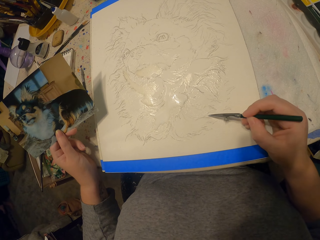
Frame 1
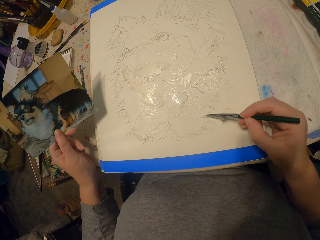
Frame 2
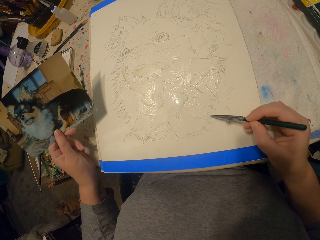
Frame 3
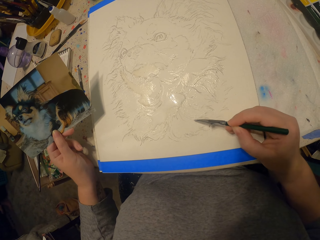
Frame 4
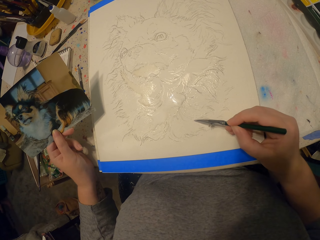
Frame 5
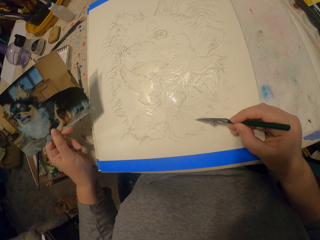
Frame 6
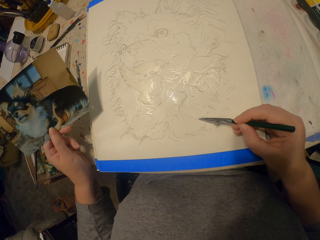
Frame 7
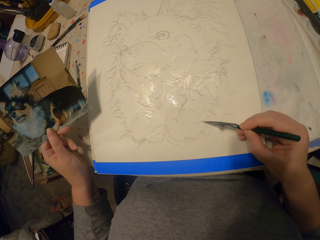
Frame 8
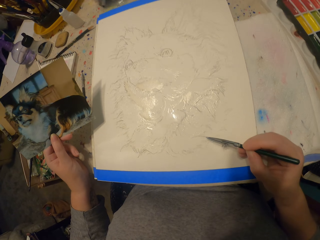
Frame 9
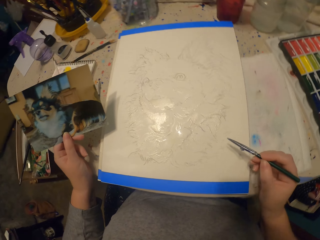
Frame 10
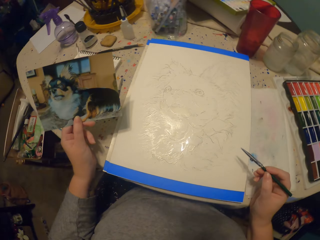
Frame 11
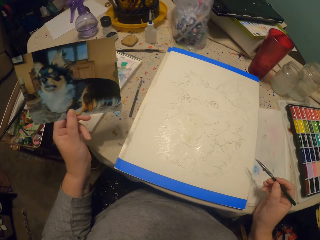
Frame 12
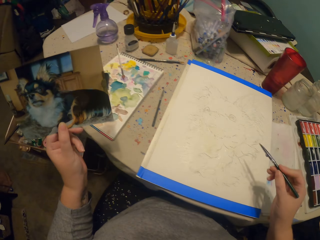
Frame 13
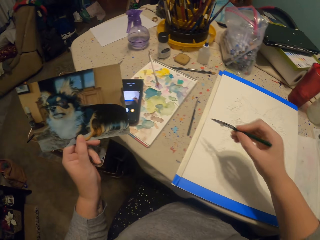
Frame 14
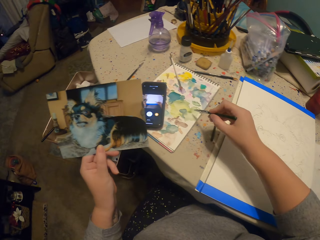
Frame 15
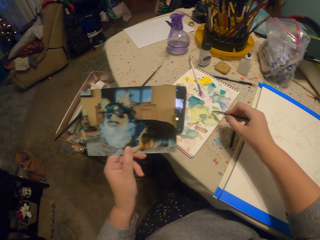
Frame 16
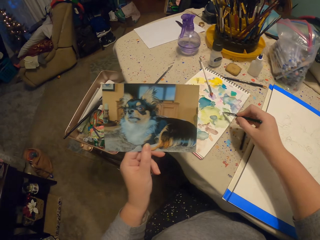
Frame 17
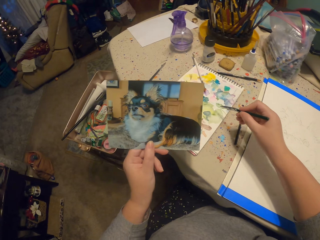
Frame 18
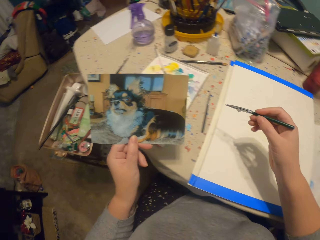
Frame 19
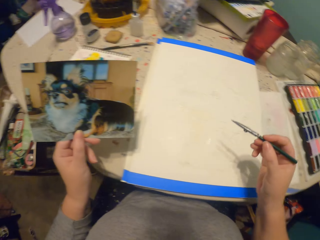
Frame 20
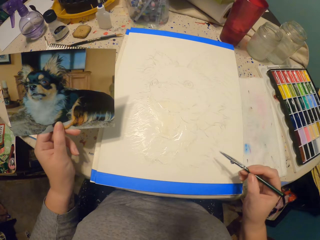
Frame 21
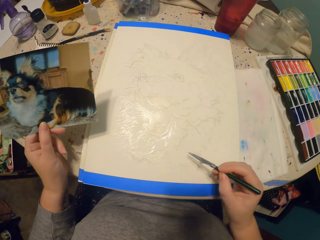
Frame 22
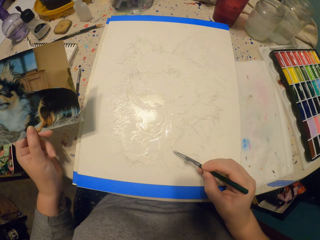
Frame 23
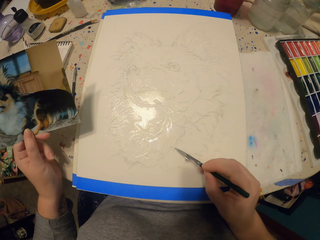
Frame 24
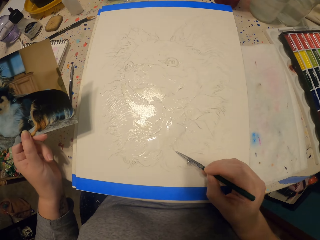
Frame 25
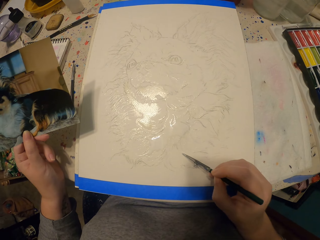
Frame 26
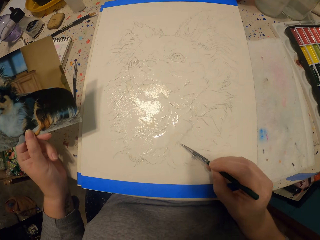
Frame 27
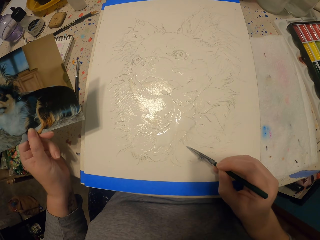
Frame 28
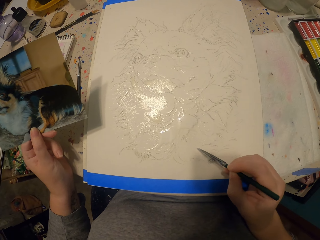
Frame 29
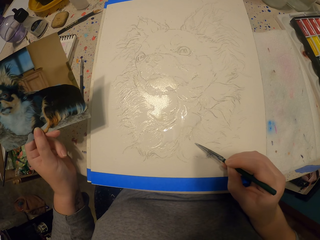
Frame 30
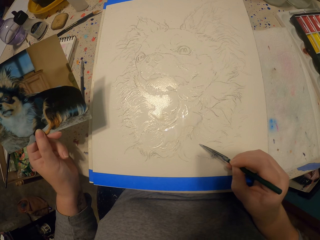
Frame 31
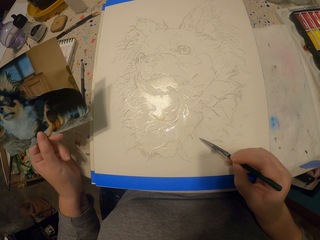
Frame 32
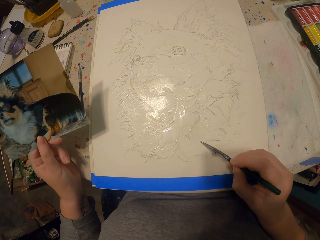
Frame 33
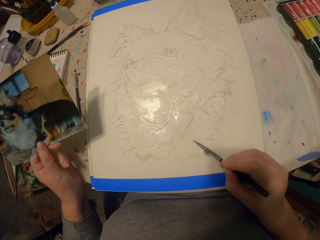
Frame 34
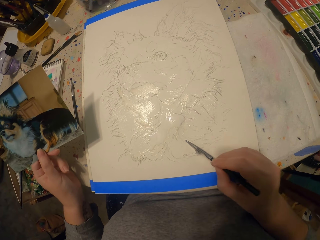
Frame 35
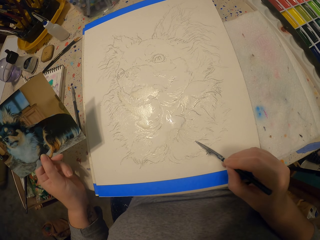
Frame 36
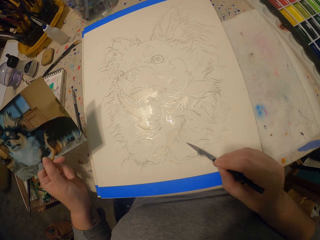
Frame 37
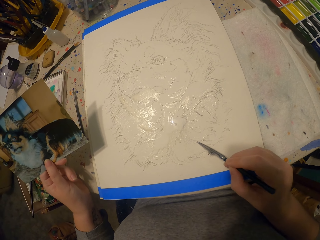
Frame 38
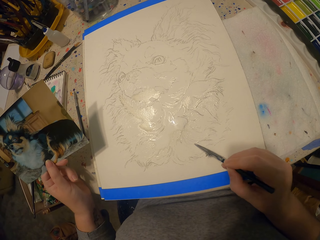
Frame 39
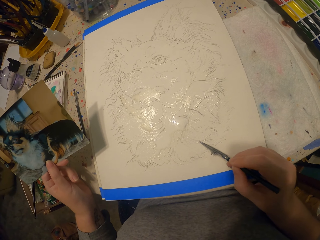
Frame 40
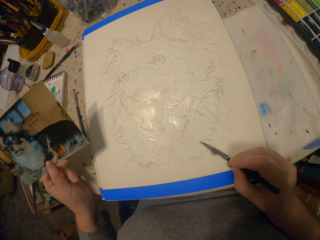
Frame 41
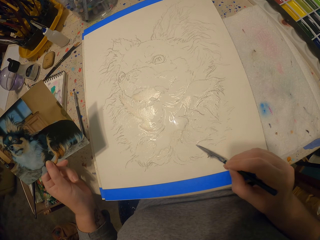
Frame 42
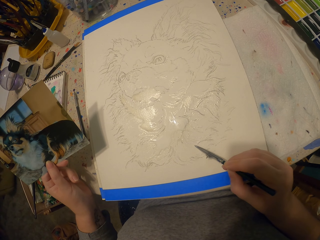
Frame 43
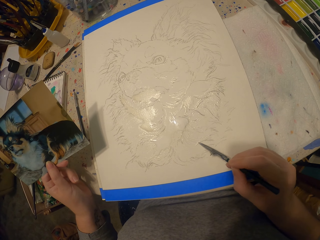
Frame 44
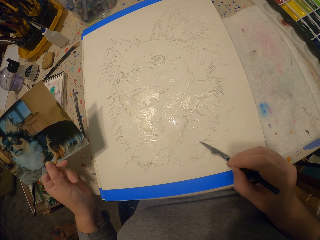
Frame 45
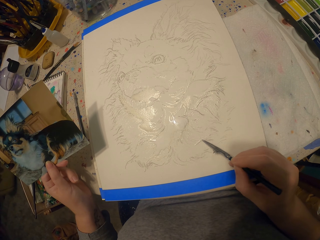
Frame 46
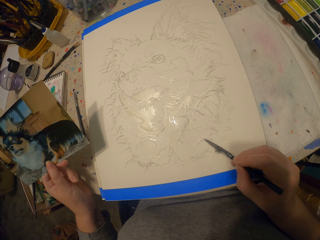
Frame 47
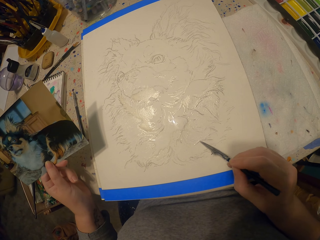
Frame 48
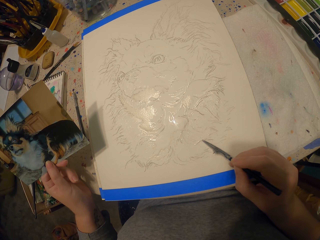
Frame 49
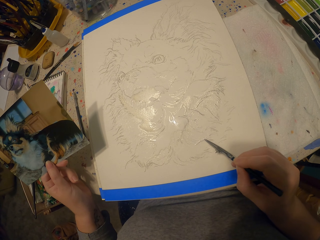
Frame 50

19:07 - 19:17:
The camera wearer moves their hand away from the table. They scoop paint. They put a pen on the paint. They rest their hand on the table. They paint a picture.

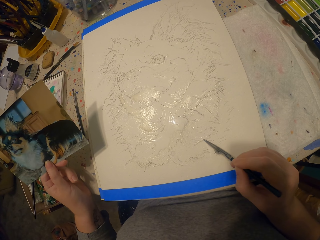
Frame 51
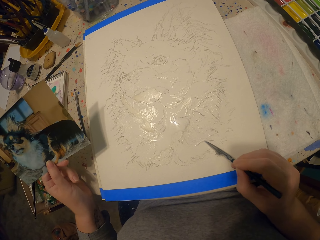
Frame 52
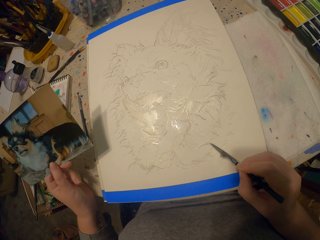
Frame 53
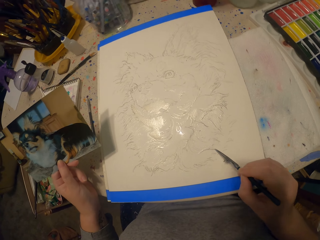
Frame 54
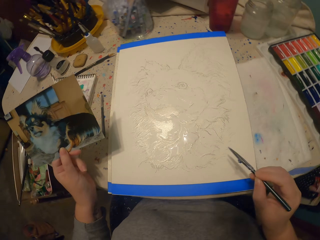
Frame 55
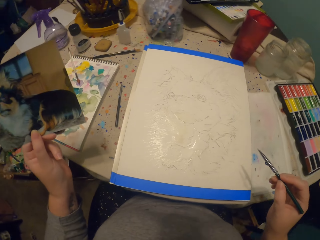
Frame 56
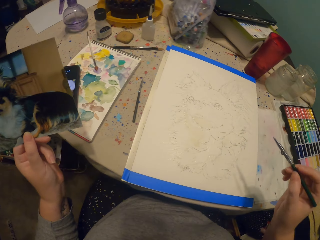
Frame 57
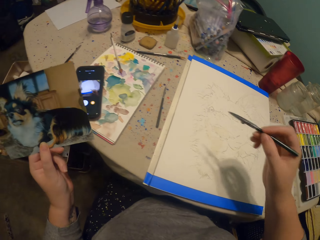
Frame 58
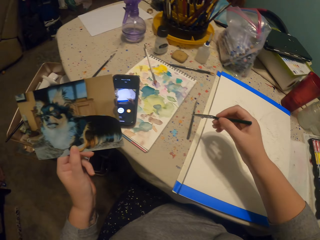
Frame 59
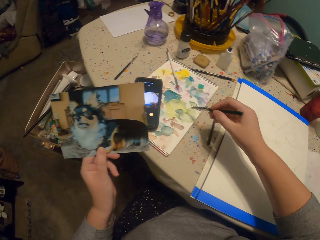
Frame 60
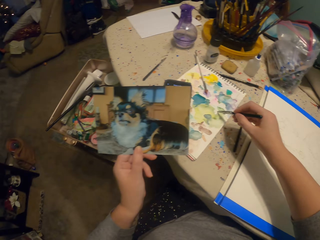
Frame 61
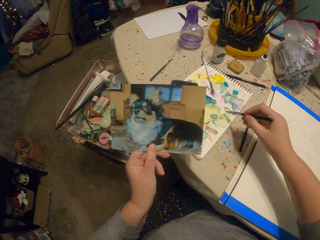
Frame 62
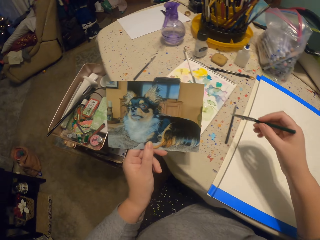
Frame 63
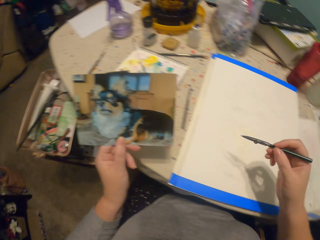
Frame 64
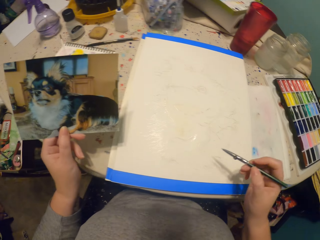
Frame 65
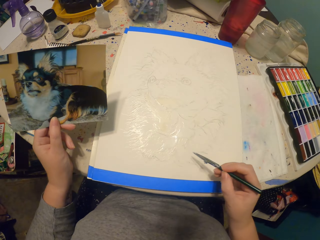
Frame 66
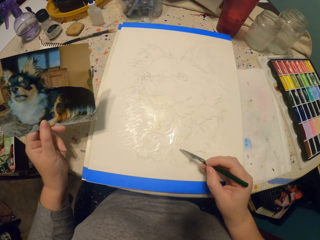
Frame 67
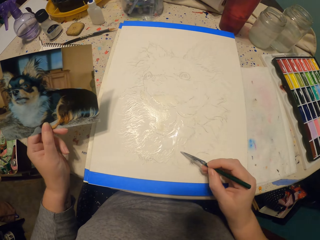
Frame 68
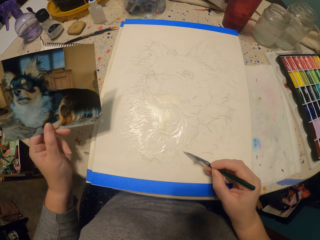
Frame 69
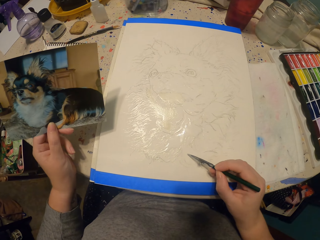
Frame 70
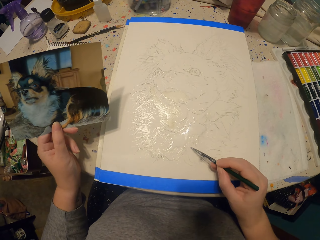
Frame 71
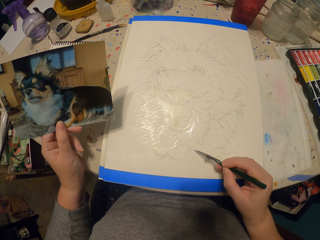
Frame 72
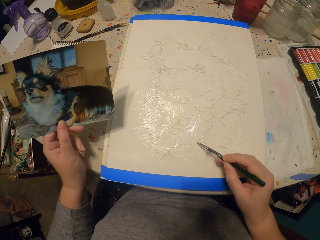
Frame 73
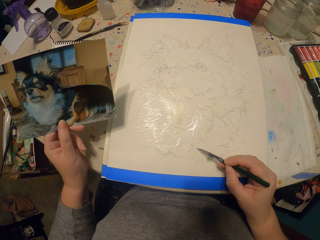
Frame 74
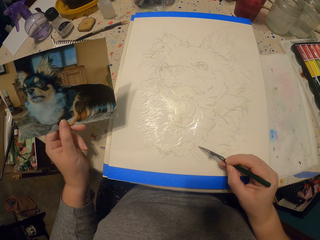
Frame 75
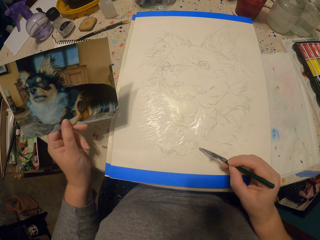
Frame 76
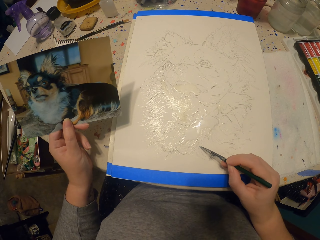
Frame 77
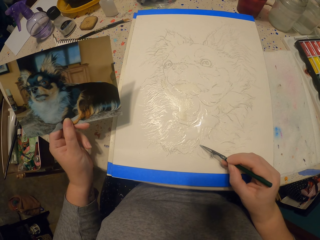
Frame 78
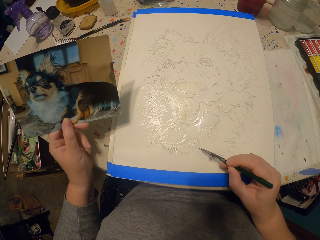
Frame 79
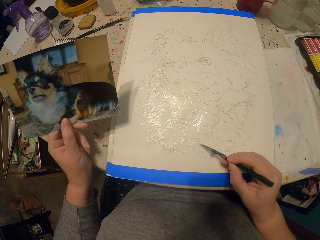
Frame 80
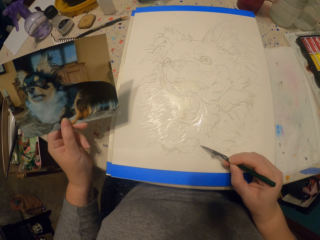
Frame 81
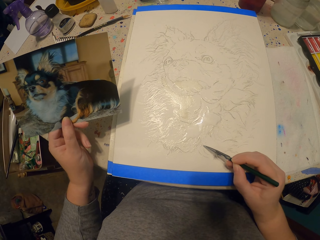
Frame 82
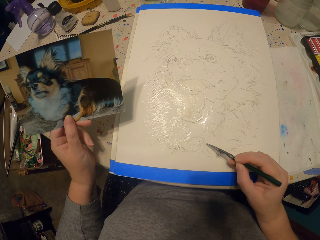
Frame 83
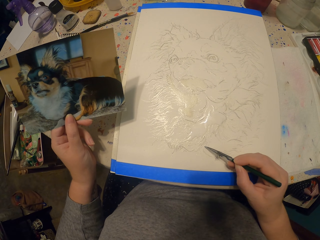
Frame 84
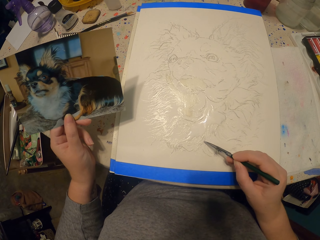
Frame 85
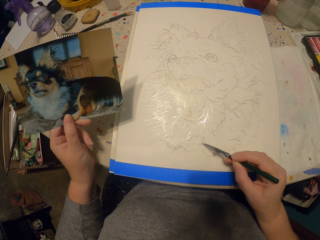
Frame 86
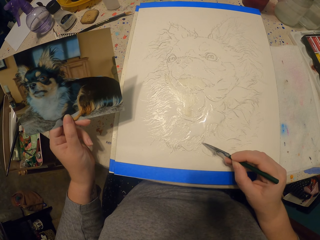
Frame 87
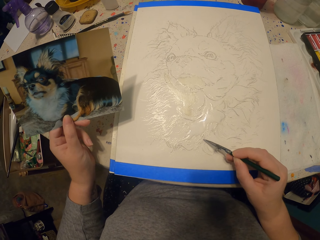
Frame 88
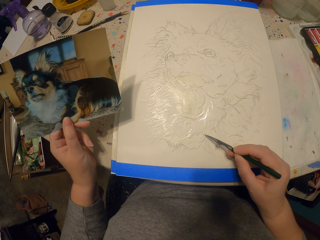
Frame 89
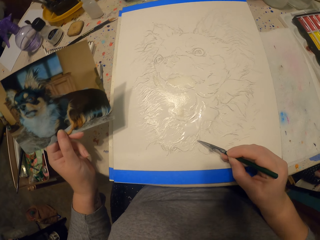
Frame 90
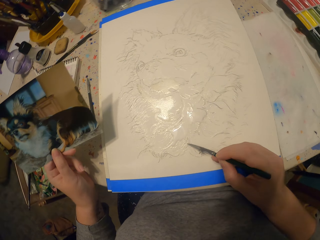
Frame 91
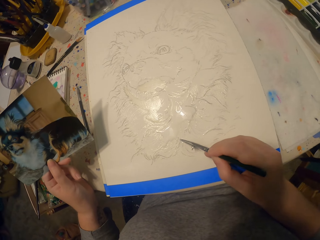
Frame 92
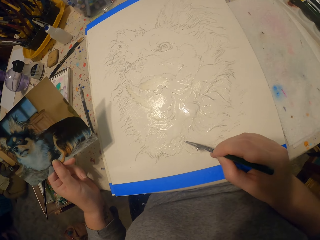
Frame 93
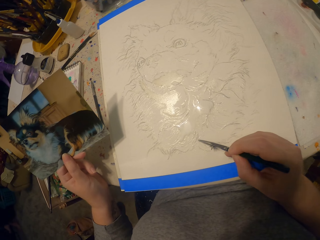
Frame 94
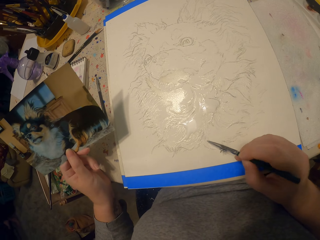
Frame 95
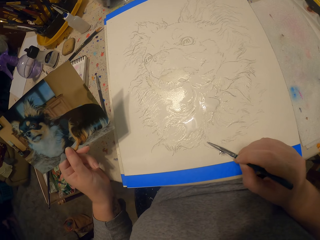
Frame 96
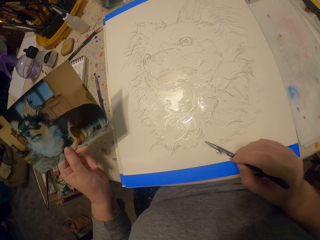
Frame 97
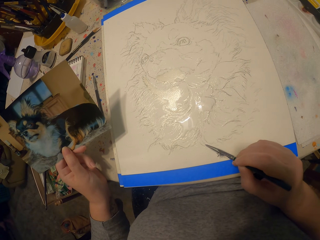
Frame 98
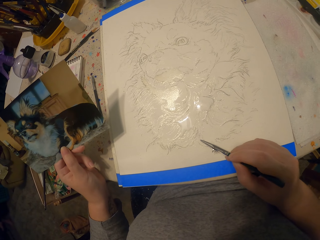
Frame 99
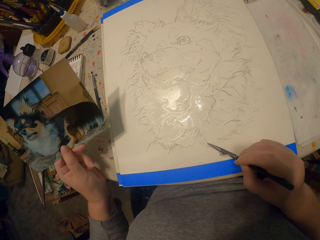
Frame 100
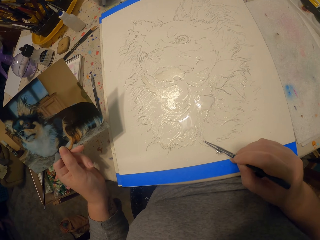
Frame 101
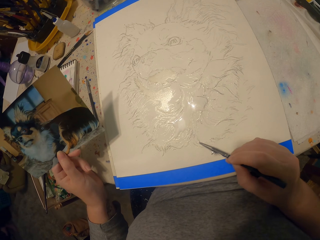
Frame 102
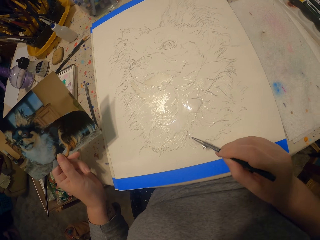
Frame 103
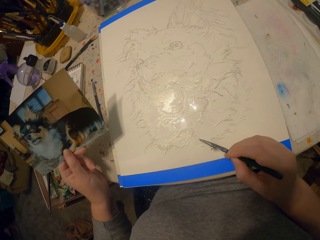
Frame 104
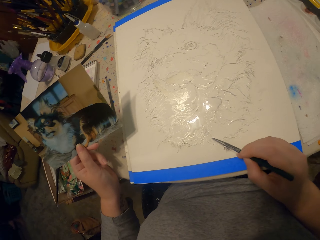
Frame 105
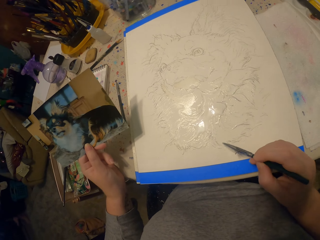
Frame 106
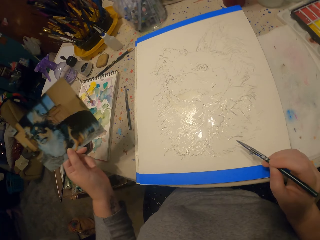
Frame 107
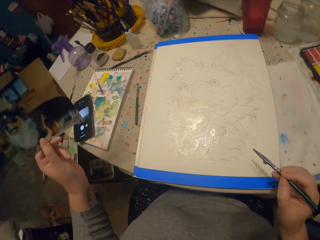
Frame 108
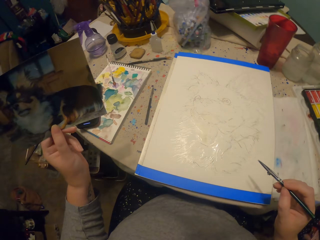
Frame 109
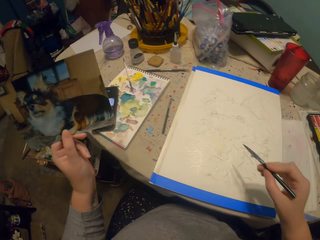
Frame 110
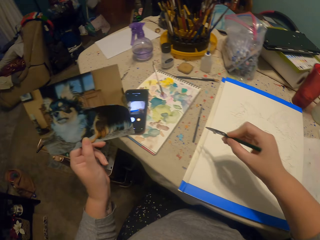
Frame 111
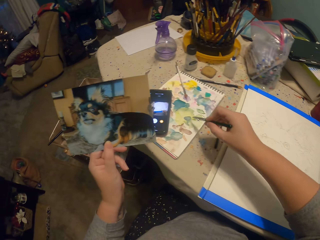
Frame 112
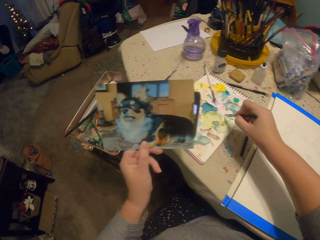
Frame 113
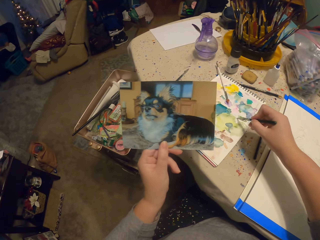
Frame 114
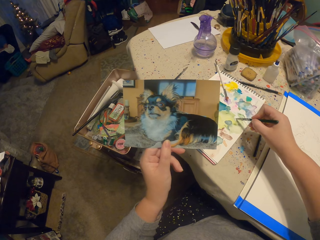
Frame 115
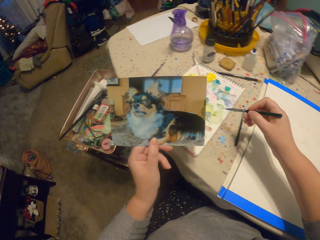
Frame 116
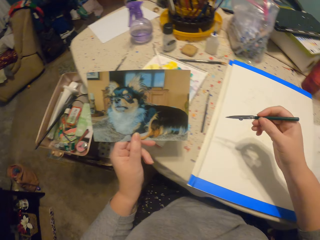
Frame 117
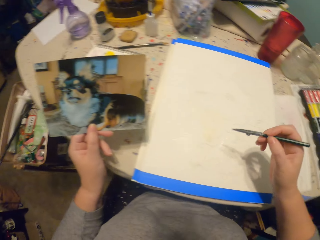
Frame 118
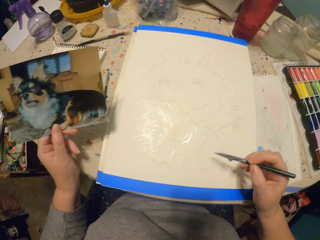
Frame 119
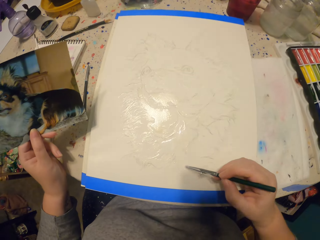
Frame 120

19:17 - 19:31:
The camera wearer moves their hand away from the table. They put a pen on the paint. They scoop the paint. They rest their hand on the table. They paint a picture. They move their hand away from the table. They put the pen on the paint. They scoop the paint.
